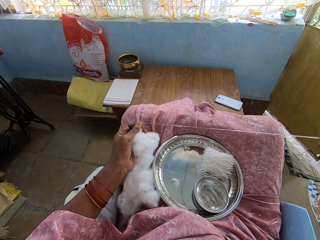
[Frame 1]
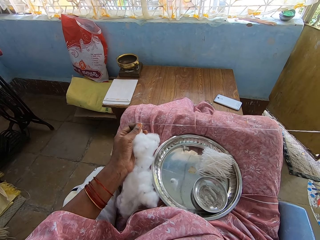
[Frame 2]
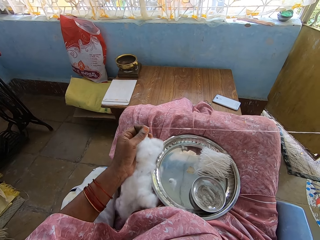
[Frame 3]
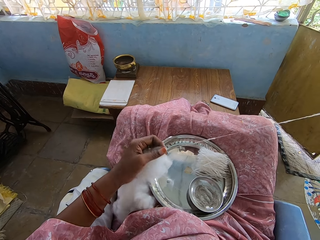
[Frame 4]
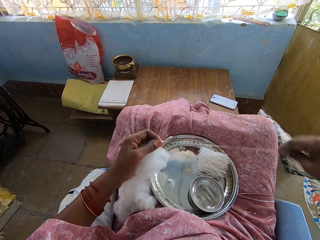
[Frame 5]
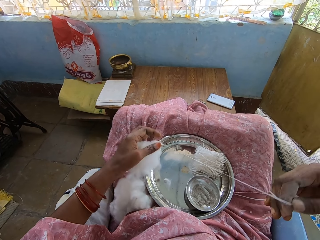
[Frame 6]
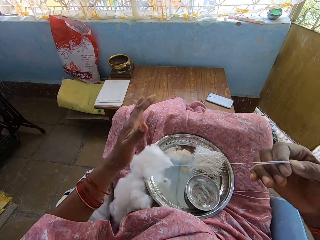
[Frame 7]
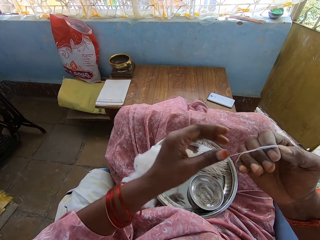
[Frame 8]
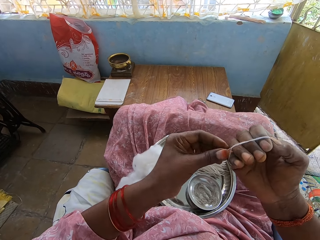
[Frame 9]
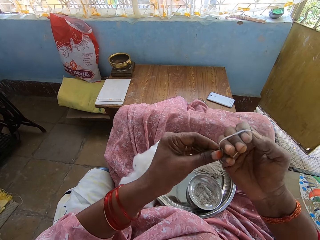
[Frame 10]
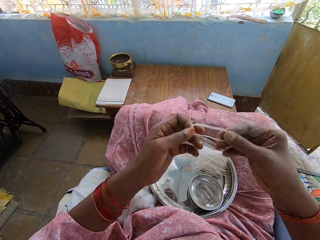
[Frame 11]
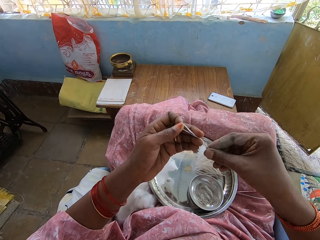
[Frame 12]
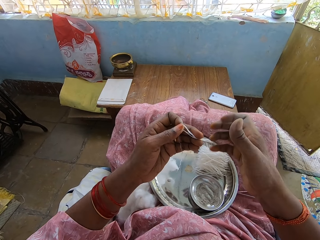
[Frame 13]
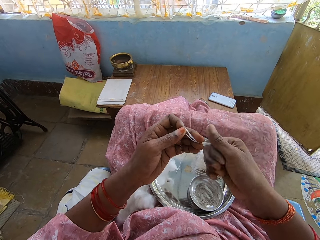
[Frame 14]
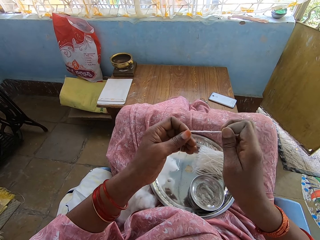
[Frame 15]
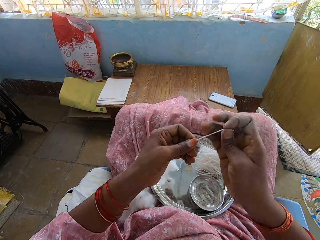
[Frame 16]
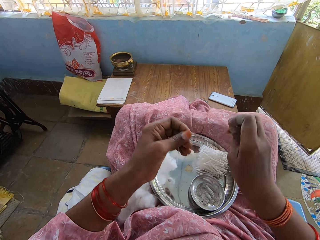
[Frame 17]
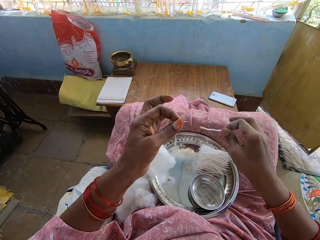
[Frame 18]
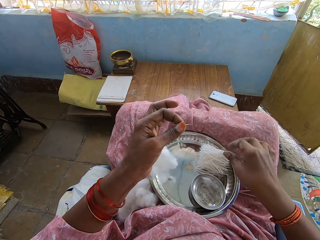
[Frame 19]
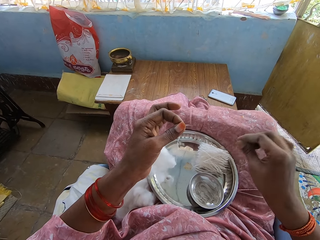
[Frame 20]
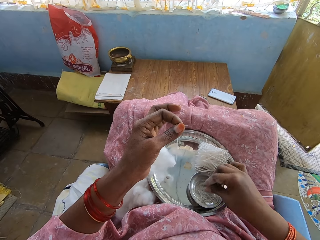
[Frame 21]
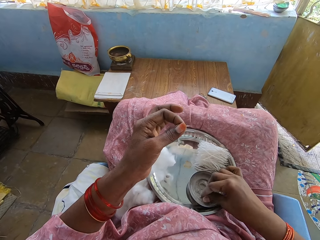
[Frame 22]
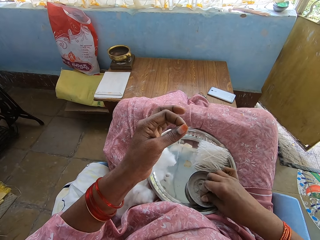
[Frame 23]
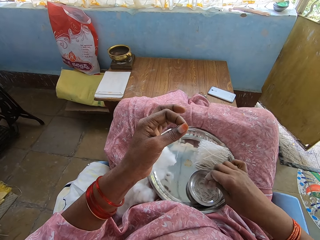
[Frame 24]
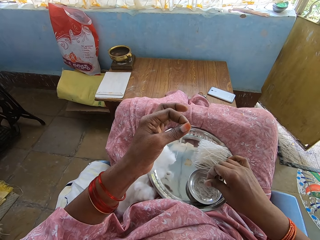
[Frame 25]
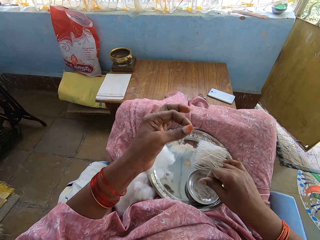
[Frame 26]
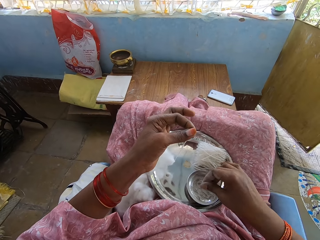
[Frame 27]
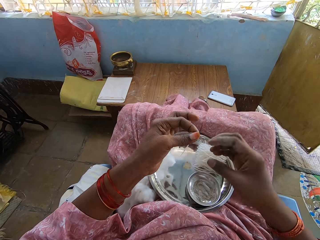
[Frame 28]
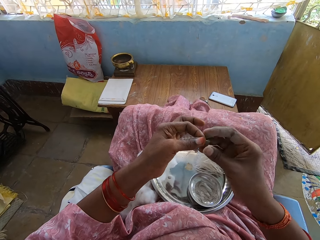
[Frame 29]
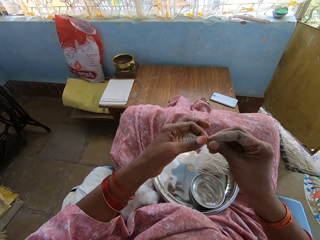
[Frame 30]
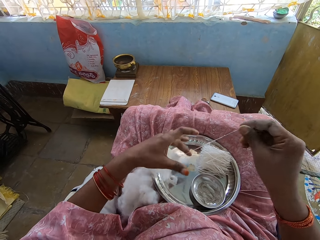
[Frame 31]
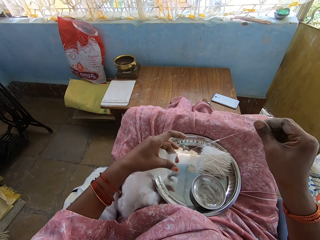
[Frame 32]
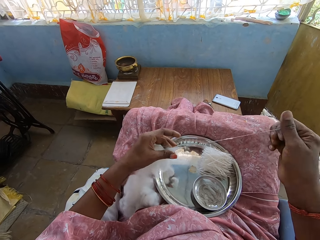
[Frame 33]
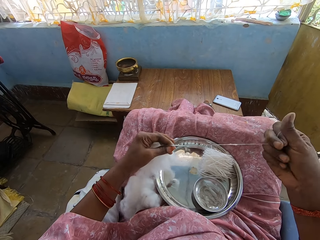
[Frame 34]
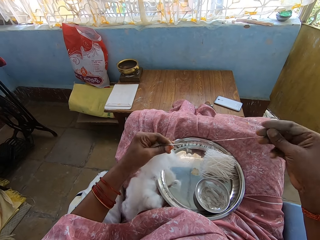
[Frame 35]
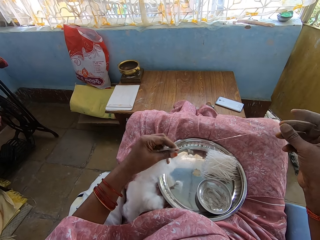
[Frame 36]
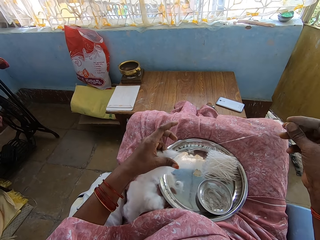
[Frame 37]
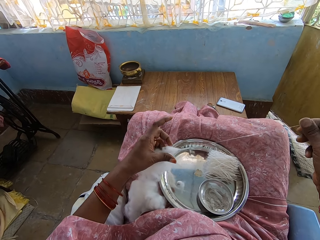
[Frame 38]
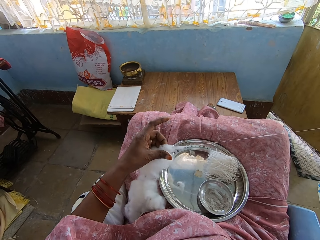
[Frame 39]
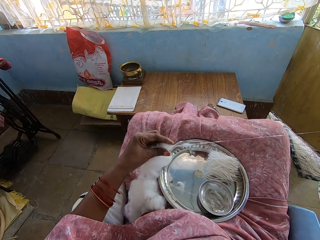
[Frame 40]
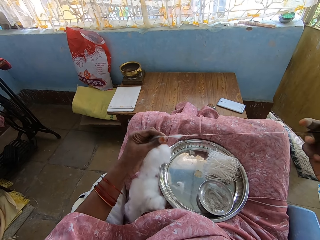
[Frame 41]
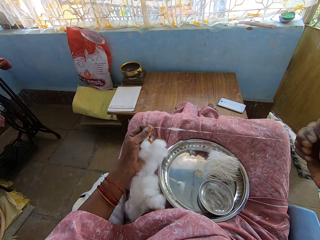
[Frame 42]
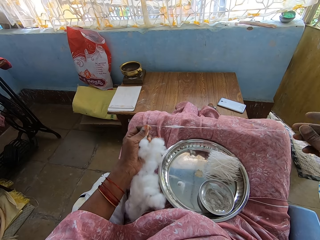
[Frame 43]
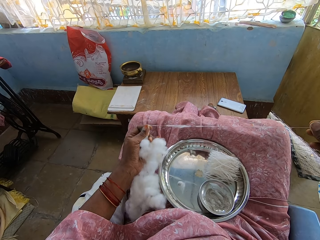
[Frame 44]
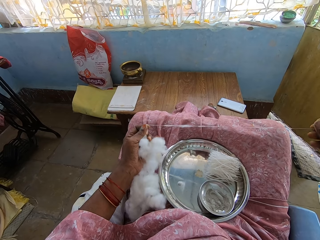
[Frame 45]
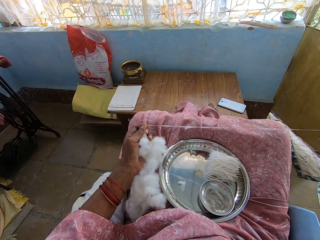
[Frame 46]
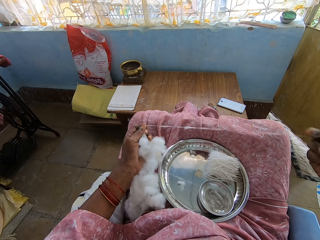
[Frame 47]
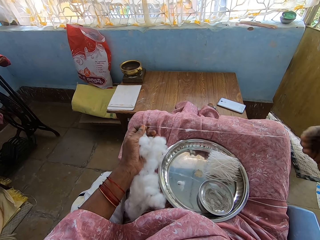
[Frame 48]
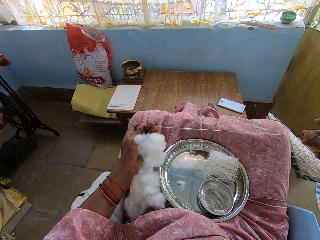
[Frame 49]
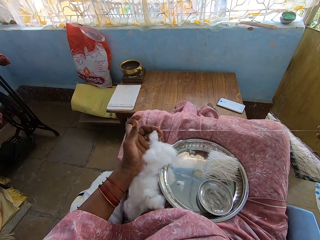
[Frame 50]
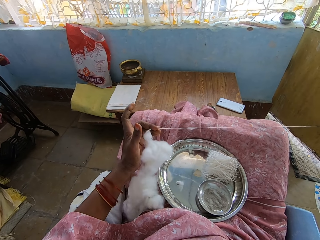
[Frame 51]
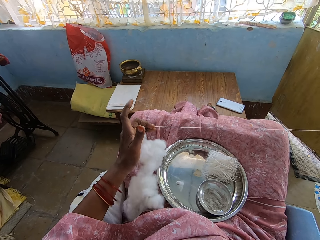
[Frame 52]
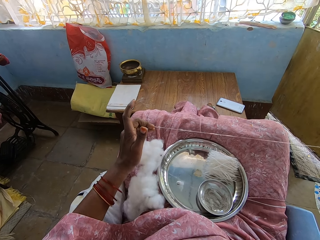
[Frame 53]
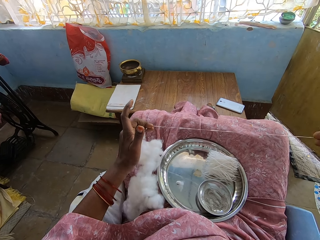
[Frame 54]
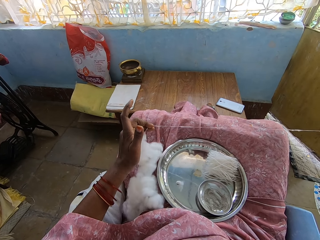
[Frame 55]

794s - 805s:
The camera wearer rolls the cotton thread on the right hand fingers. They hold the cotton thread with both hands. They spin the cotton thread with the right hand. They cut the cotton thread with the right hand. They drop the cotton thread in the steel basin with the right hand. They touch ash in the dish with the right hand. They pull the cotton thread with the right hand.

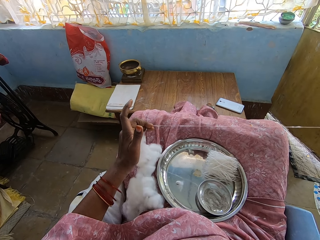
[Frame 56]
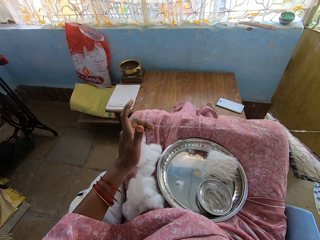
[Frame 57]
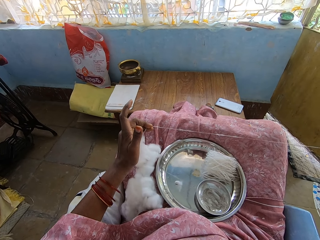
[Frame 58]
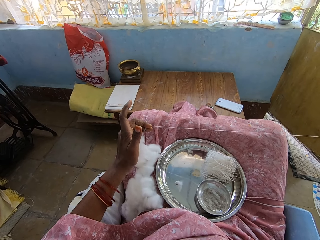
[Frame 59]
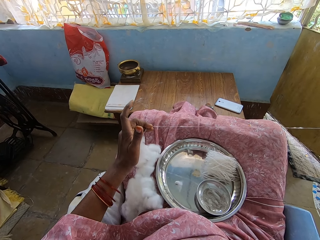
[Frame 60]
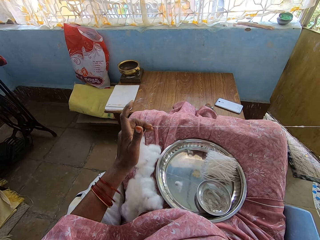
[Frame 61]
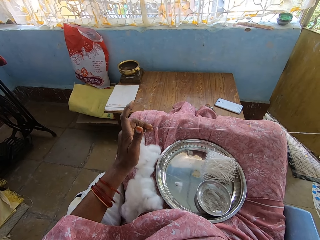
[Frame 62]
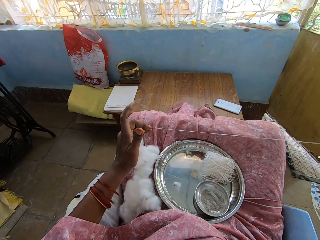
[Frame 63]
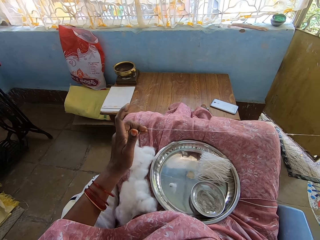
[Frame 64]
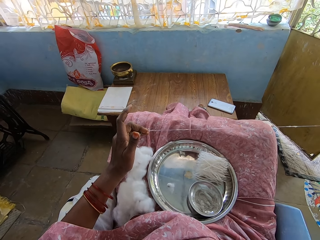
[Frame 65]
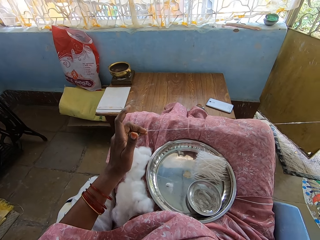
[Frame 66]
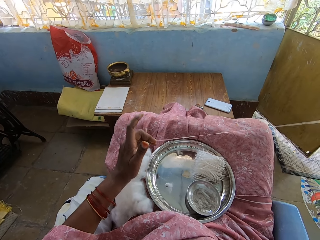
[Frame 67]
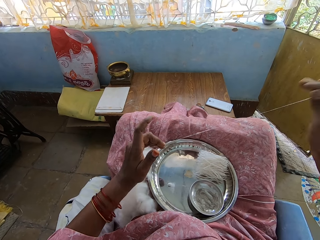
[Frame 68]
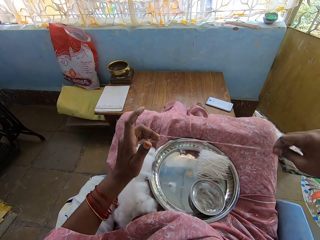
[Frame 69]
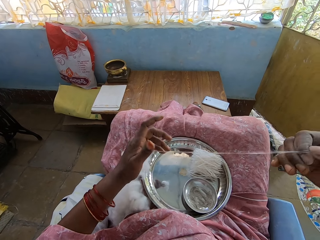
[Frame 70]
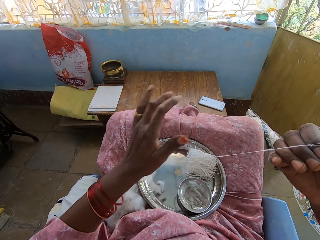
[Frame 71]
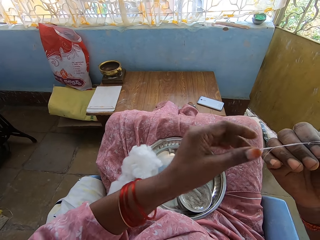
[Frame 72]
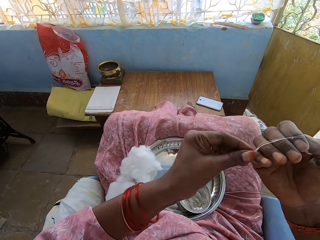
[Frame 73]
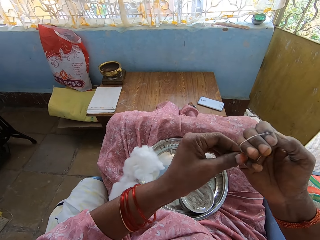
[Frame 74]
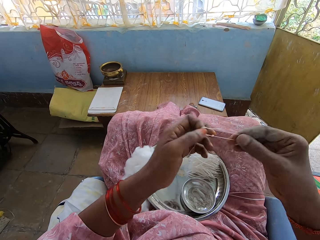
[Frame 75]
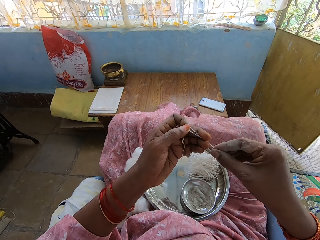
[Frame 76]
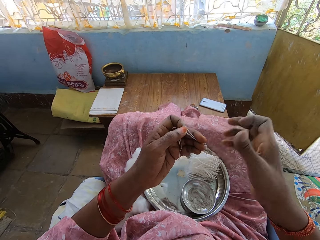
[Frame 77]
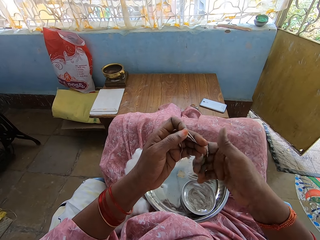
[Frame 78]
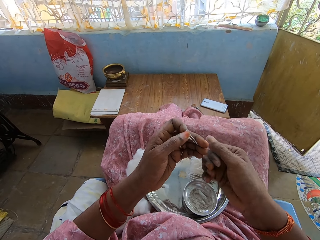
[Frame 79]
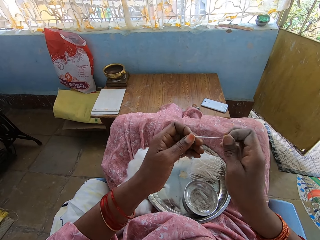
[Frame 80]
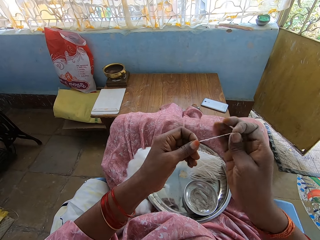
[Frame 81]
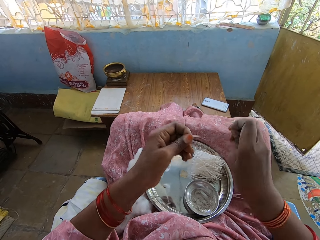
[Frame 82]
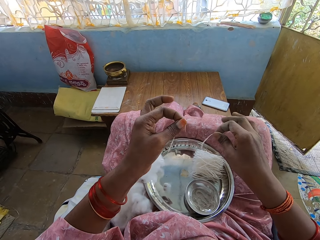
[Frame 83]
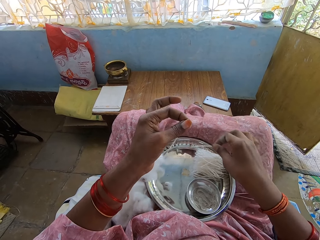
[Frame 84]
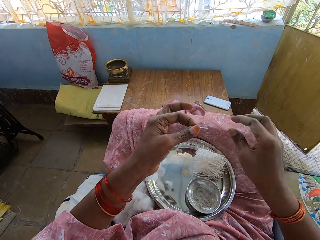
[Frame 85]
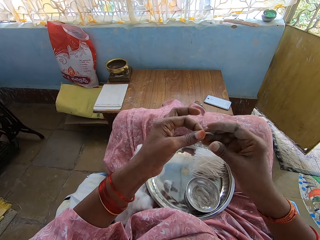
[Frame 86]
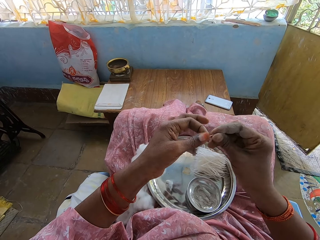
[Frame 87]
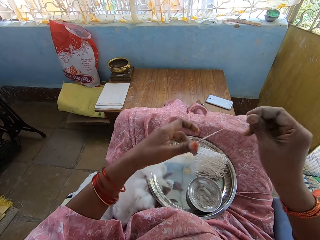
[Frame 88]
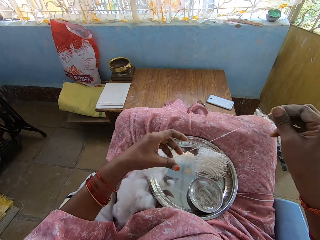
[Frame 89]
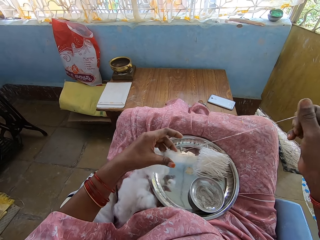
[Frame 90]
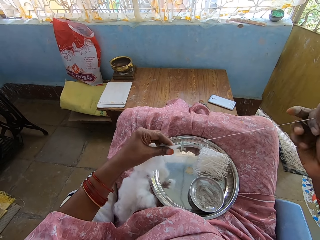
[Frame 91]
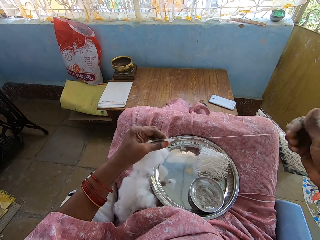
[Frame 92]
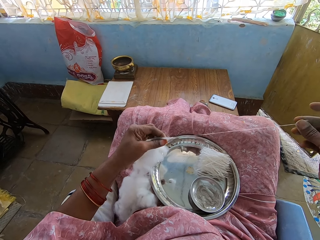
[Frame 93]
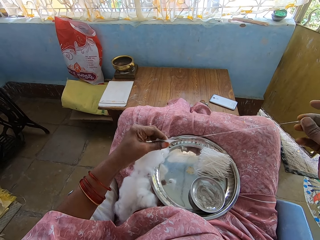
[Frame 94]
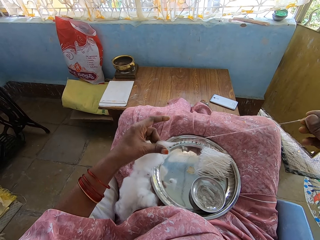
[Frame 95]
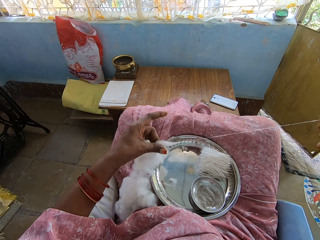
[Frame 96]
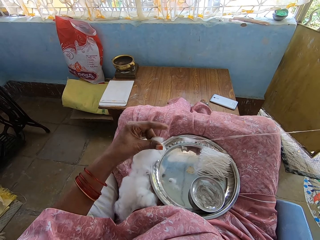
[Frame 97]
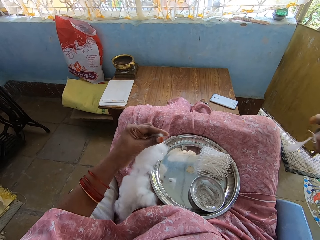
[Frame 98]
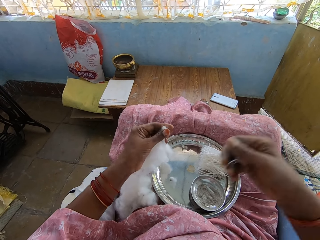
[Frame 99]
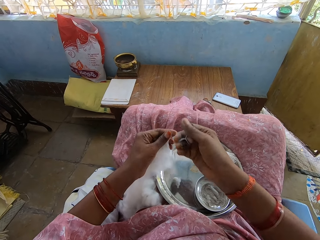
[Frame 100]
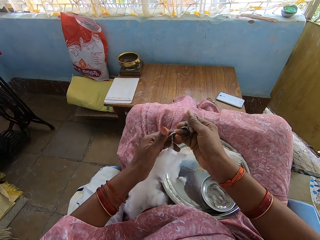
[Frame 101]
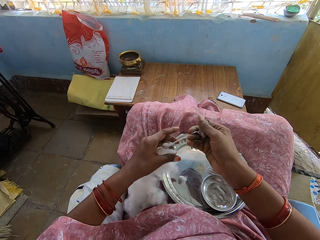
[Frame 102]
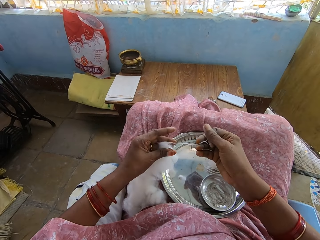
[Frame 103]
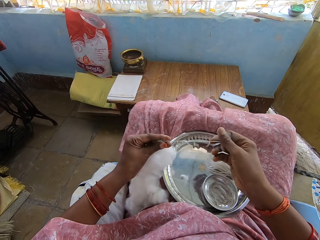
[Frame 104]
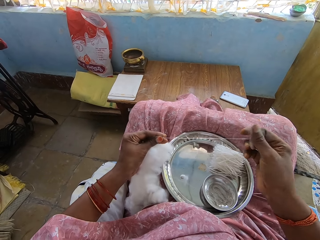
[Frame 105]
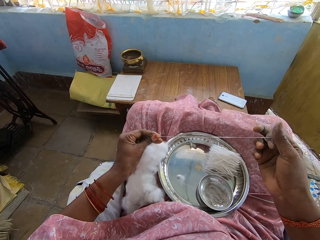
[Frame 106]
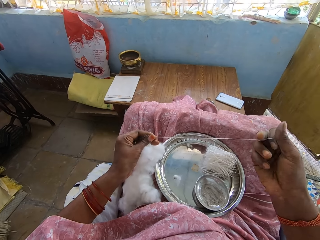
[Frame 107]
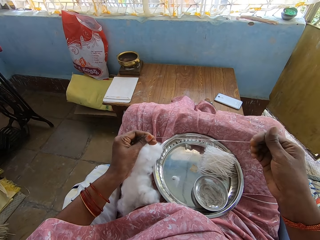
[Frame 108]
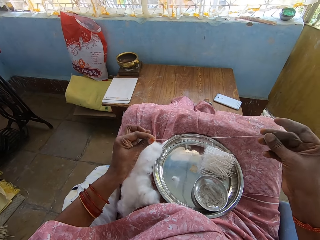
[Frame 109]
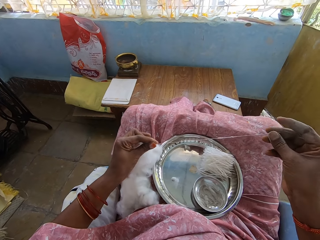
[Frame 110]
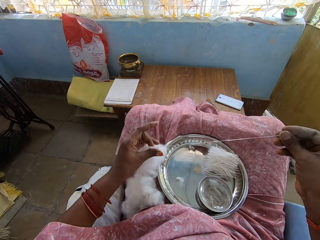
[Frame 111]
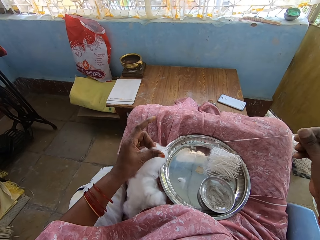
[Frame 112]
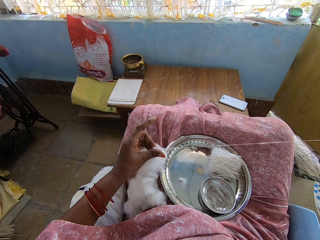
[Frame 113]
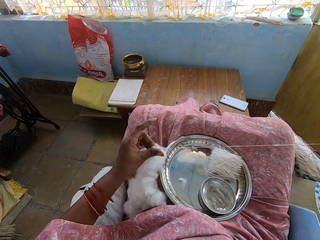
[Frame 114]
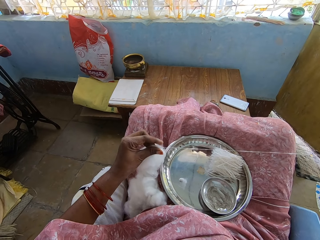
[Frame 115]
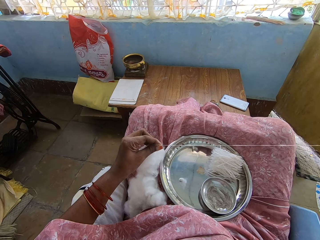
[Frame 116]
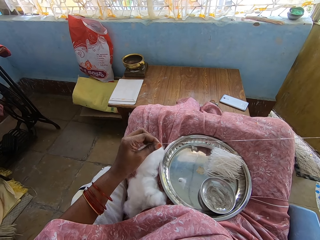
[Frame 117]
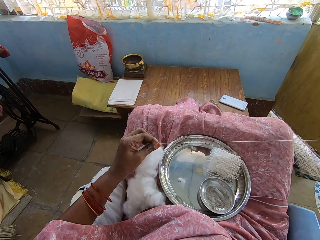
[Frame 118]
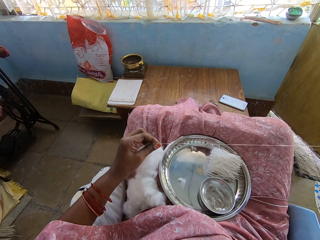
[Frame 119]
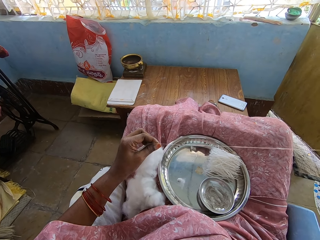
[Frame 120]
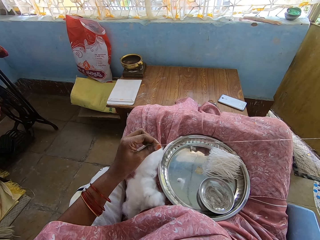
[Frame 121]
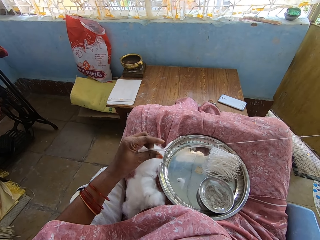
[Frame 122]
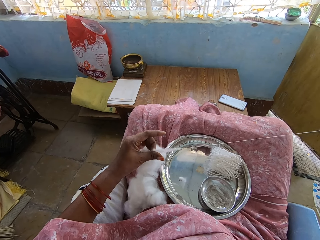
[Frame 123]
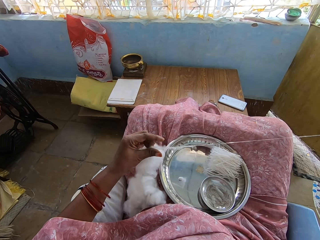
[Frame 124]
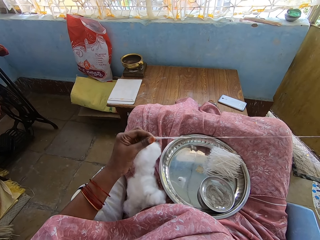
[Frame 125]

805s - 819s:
The camera wearer folds the cotton thread on the hand. They roll the cotton thread on the right hand fingers. They hold the cotton thread with both hands. They spin the cotton thread with the right hand. They cut the cotton thread with the right hand. They drop the cotton thread in the steel basin with the right hand. They pull the cotton thread with the right hand. They pull the cotton thread. They hold the cotton thread with both hands.
